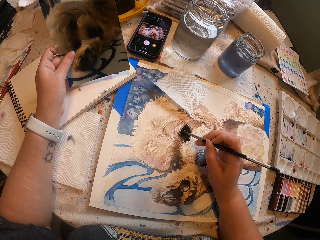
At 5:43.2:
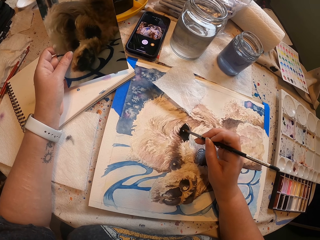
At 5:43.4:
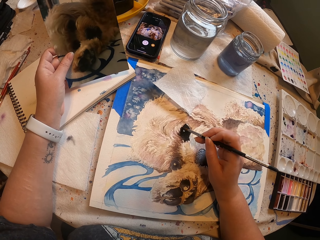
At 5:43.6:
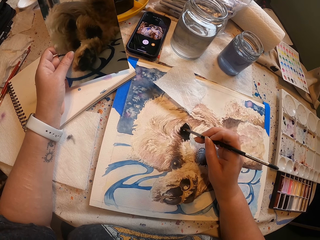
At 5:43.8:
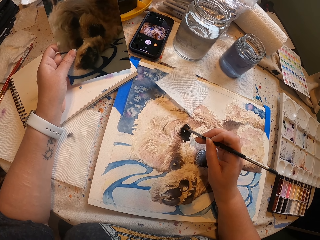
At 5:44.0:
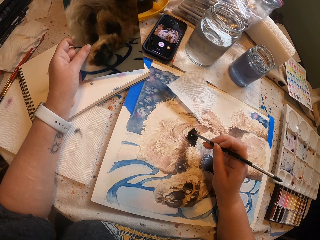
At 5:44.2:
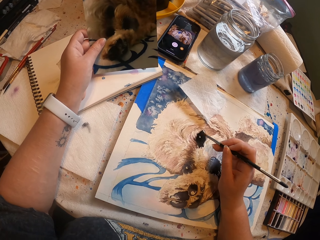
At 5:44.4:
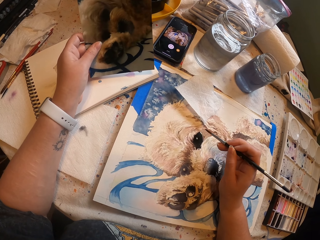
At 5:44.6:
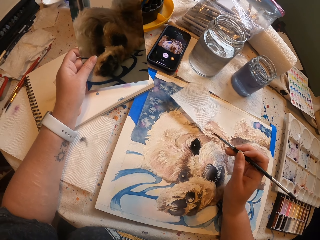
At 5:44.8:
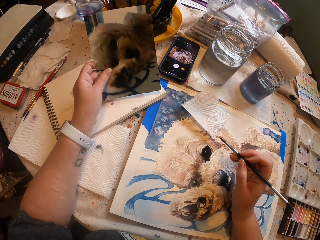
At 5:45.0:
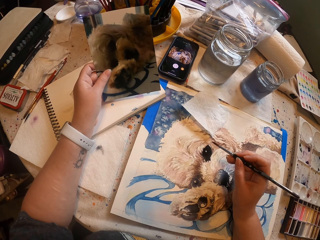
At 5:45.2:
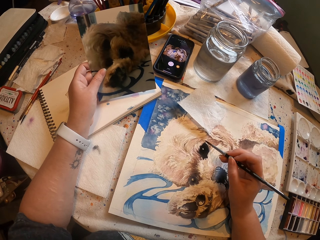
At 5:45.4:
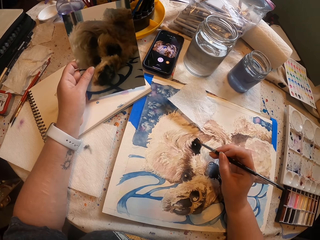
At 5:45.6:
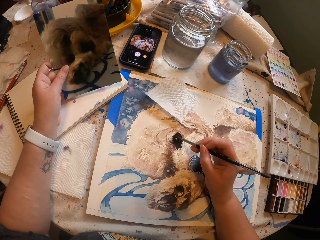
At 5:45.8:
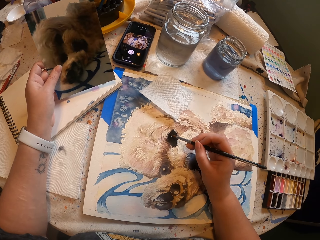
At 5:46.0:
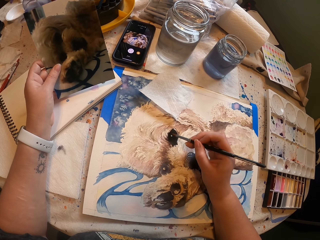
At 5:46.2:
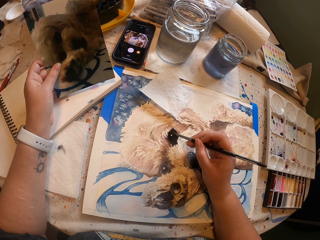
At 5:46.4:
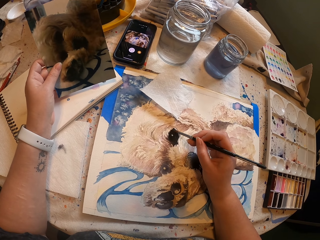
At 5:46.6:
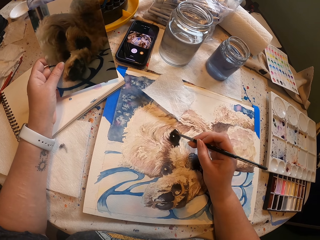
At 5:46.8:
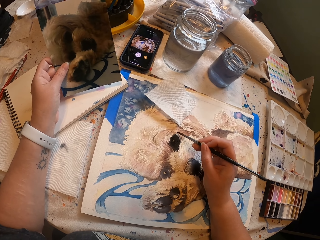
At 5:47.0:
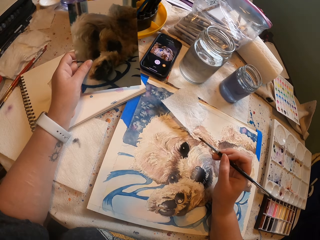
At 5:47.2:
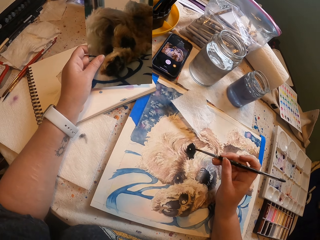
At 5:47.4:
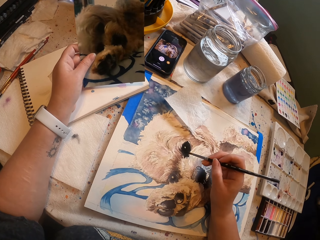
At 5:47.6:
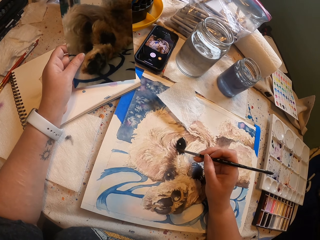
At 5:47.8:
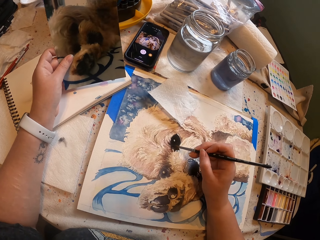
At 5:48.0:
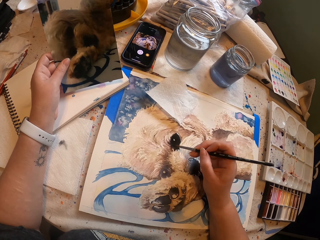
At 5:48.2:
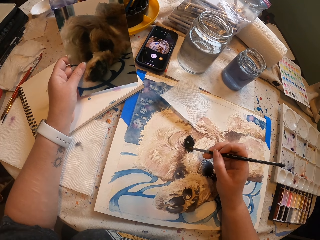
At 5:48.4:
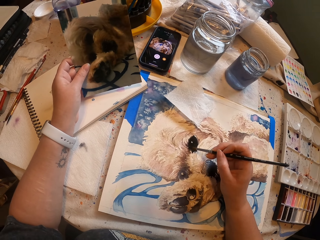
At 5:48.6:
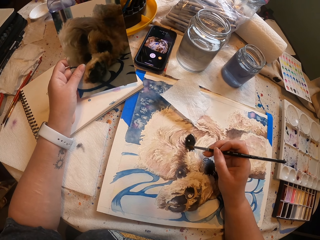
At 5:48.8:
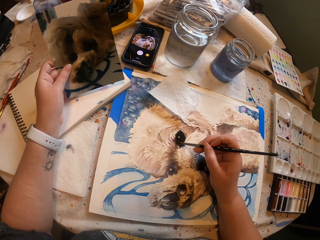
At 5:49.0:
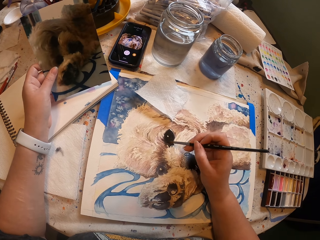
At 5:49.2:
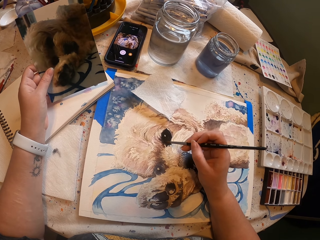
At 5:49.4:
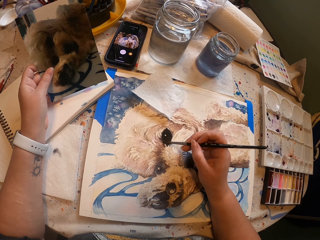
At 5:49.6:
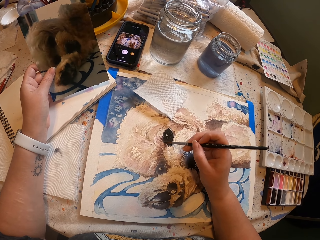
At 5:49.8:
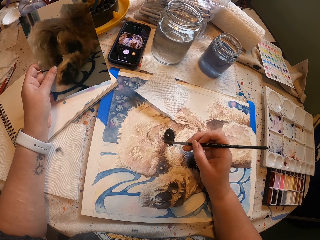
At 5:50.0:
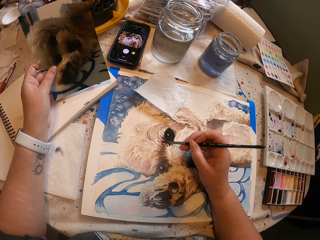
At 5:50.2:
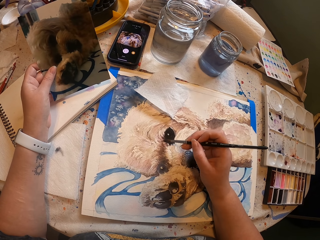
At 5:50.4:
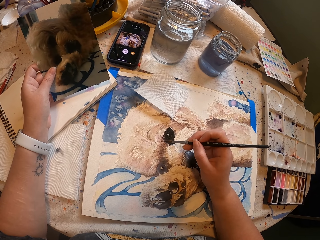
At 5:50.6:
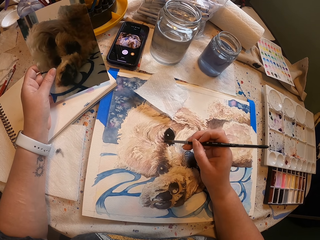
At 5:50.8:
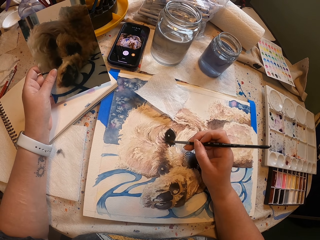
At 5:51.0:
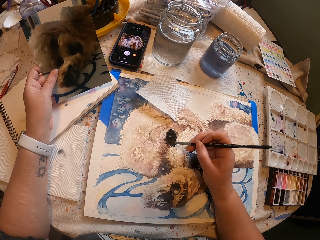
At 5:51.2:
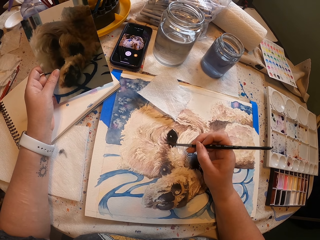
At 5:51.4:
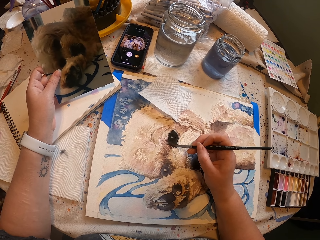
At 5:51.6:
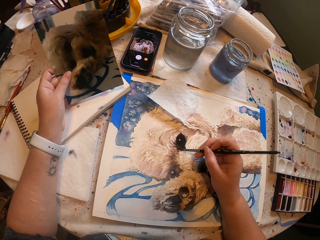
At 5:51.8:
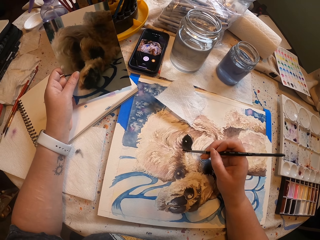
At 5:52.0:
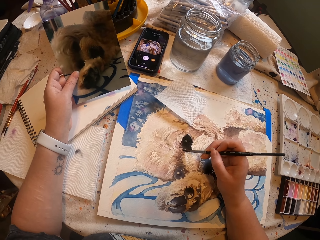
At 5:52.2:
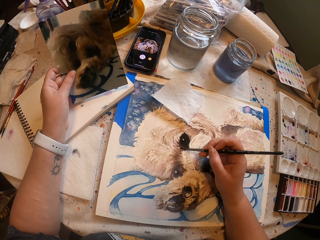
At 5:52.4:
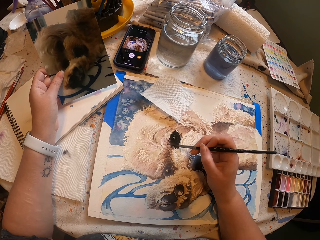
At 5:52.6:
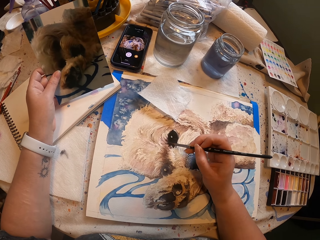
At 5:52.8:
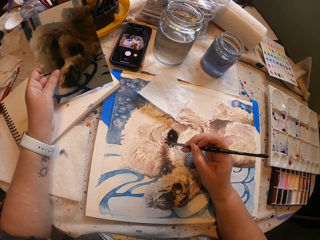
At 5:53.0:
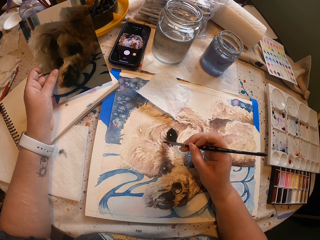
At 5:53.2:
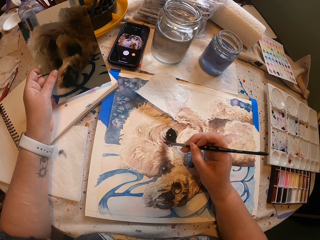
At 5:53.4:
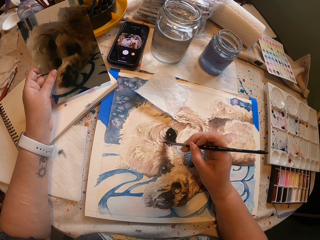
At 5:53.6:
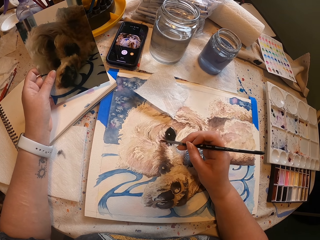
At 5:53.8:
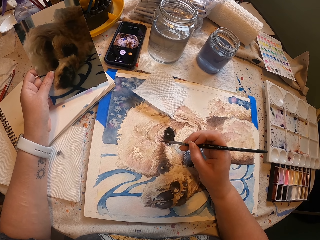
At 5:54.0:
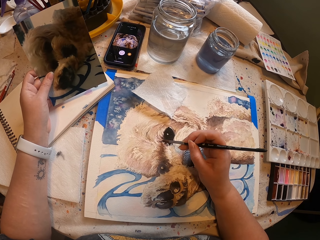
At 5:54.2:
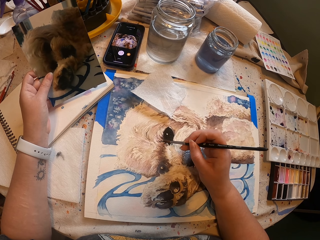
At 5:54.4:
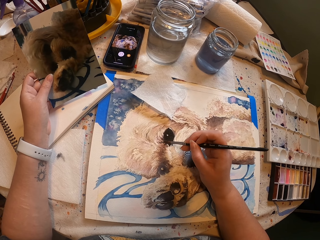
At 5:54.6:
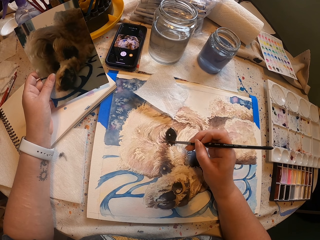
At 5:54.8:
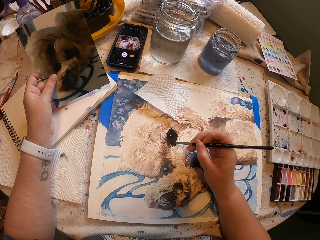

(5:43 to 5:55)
The camera wearer paints a portrait using a paintbrush.

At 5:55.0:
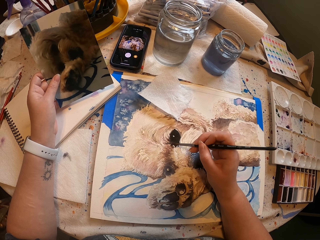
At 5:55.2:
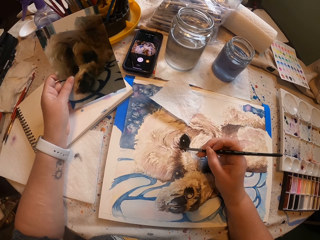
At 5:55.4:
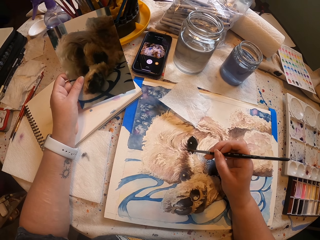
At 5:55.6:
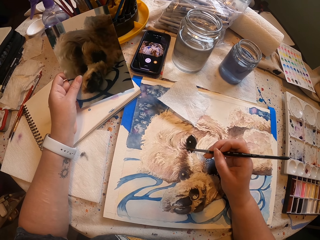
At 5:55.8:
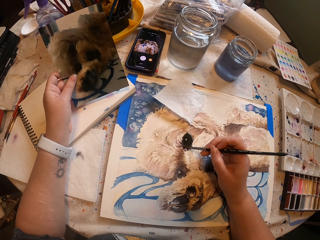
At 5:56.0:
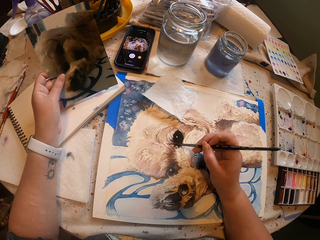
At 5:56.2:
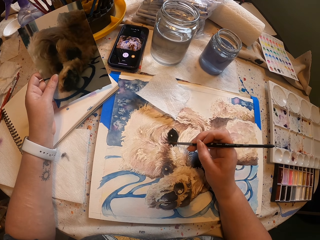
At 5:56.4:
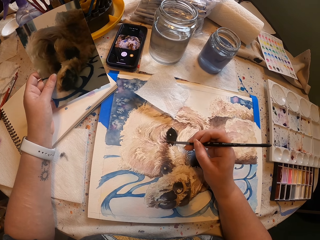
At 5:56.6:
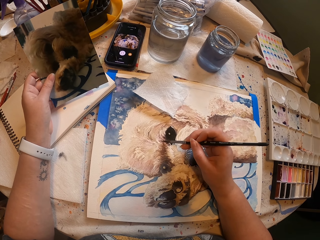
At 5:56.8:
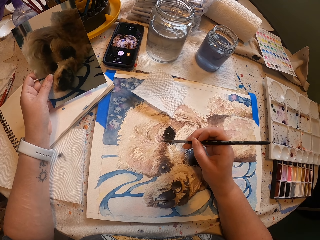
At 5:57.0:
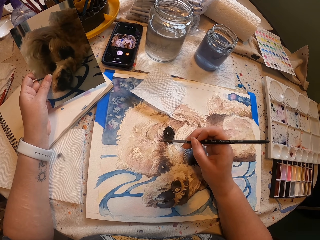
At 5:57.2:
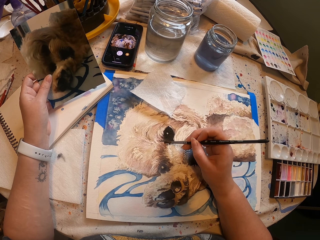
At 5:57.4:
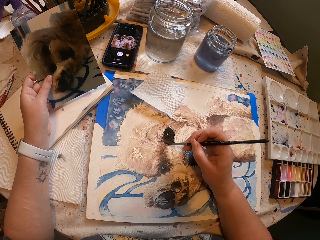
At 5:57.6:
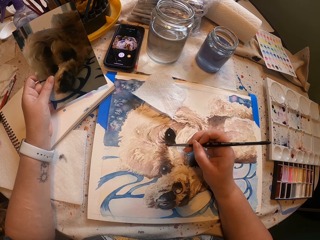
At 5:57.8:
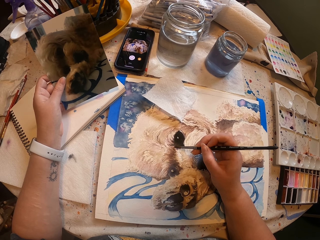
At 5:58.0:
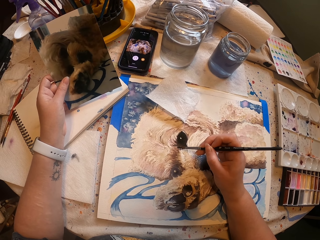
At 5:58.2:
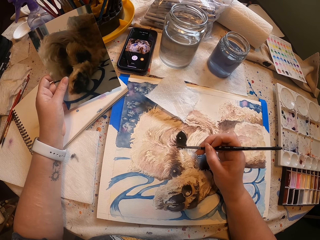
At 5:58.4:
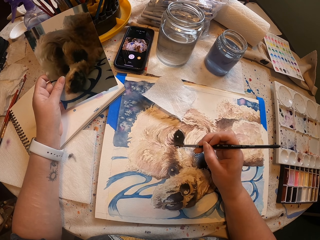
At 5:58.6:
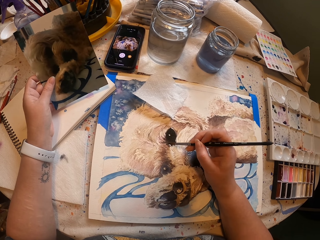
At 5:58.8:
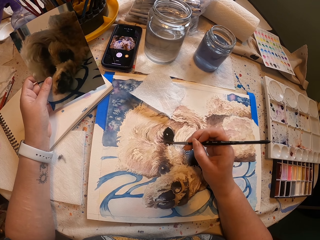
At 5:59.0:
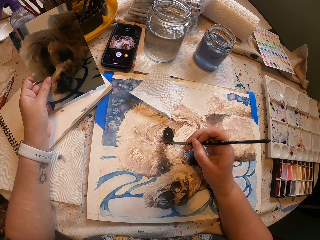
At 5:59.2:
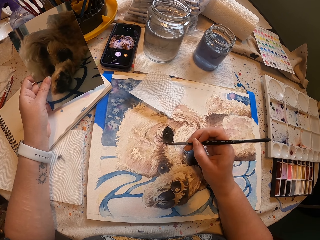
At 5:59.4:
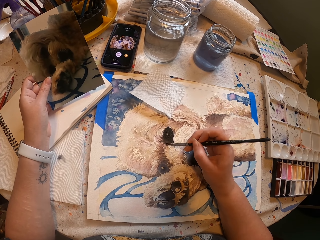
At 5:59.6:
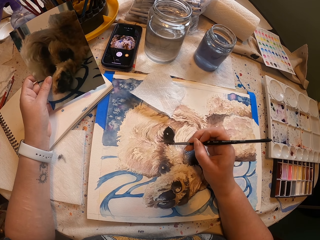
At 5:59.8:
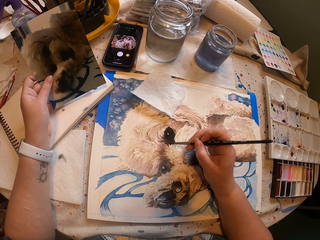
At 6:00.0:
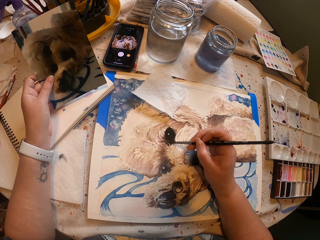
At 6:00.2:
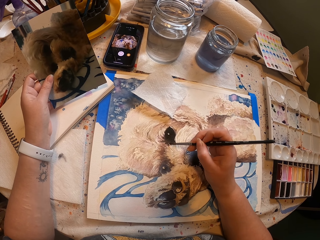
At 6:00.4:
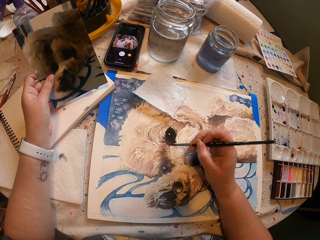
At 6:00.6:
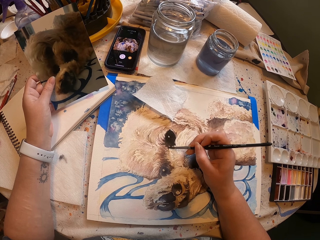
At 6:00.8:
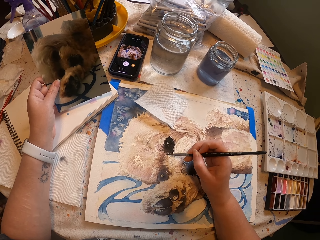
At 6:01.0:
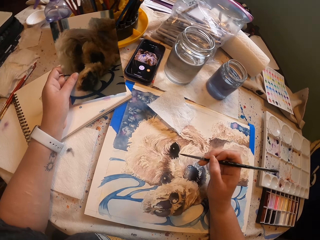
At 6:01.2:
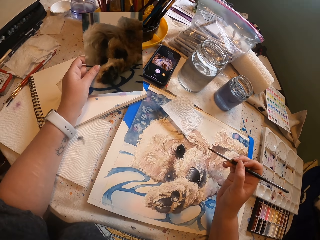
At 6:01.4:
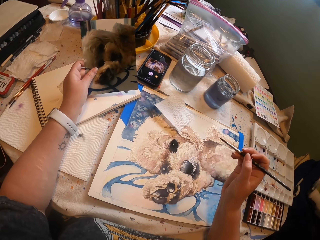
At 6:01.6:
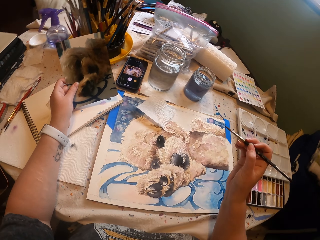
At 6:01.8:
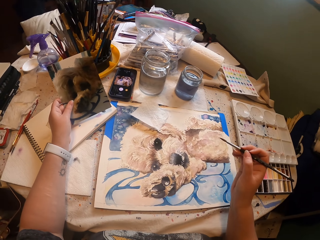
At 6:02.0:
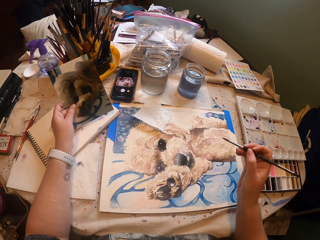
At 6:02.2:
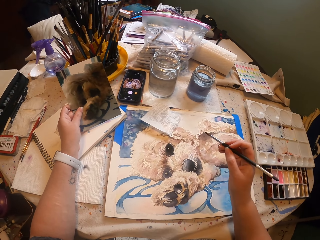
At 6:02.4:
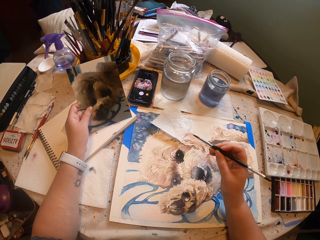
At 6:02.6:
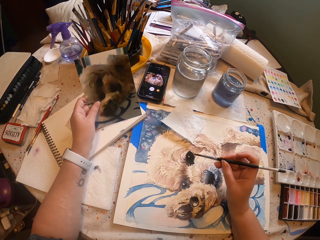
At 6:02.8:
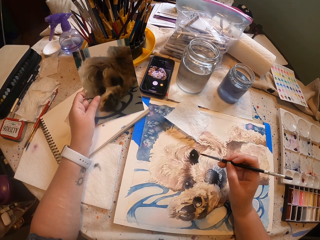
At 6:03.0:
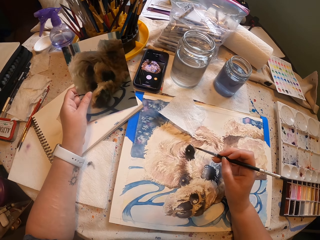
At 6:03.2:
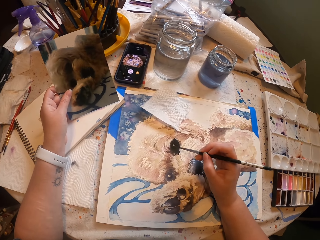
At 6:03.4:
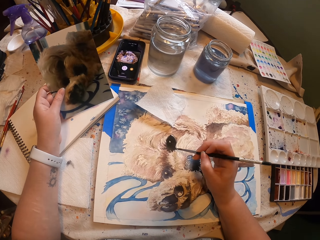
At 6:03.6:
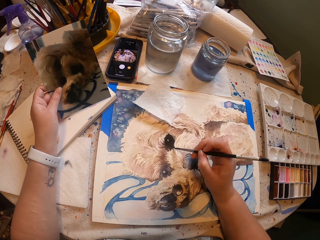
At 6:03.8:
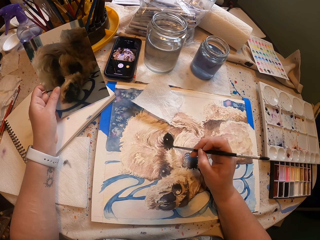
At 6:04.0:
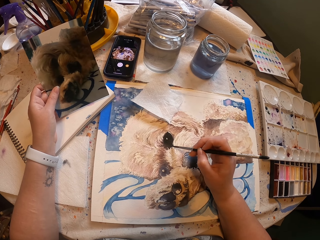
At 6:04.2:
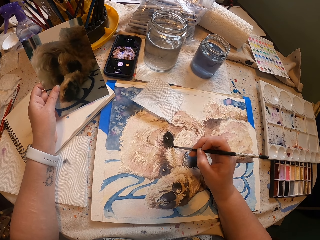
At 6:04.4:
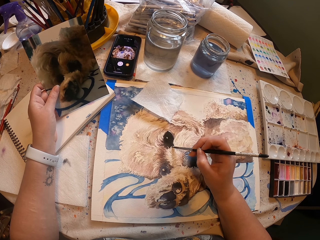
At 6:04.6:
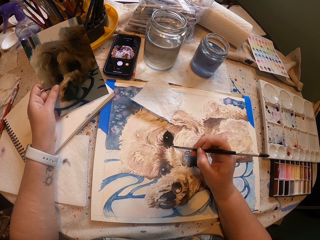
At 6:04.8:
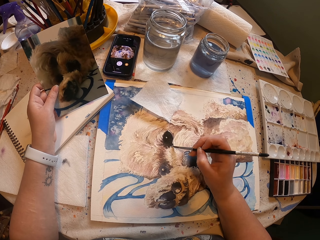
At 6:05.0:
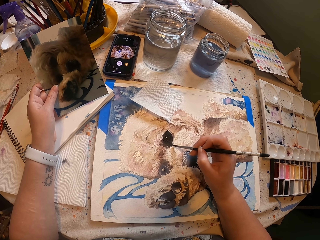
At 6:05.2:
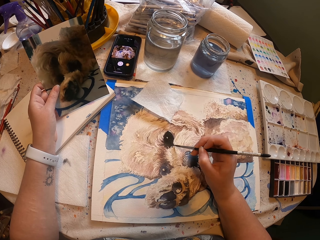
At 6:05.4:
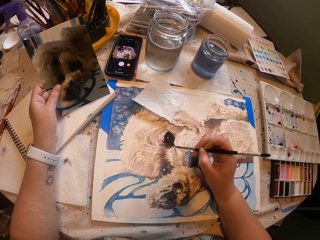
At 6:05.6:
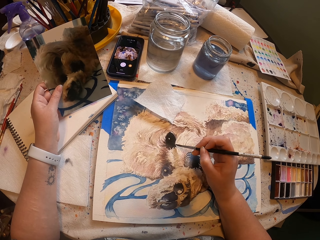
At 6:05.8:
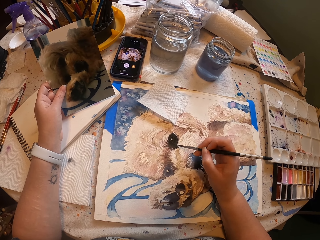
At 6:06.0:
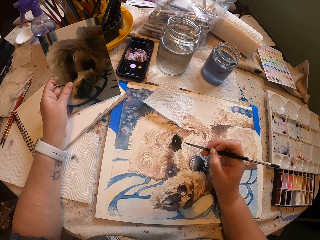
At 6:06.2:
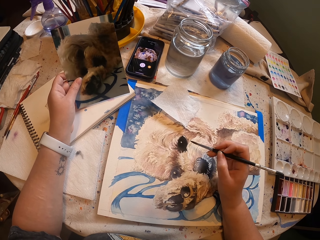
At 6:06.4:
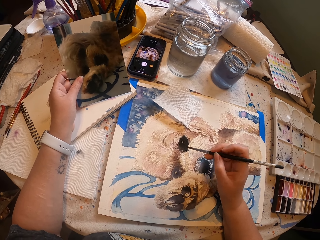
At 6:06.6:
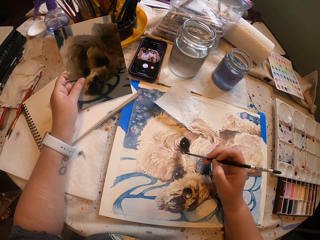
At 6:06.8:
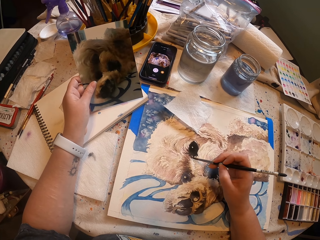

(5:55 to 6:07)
The camera wearer paints a portrait using a paintbrush.
